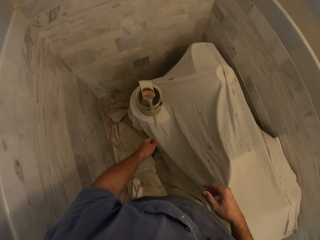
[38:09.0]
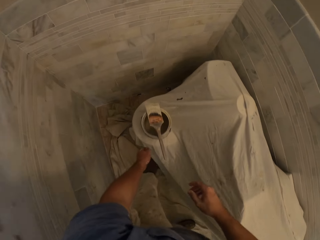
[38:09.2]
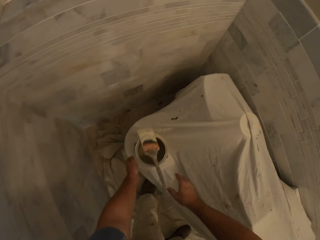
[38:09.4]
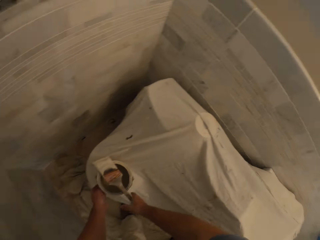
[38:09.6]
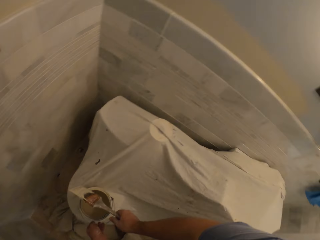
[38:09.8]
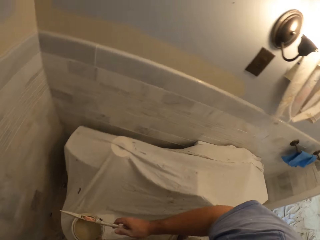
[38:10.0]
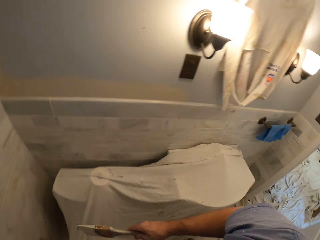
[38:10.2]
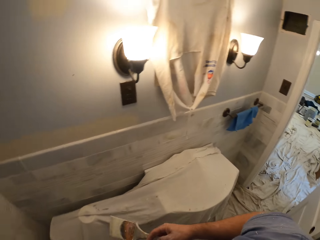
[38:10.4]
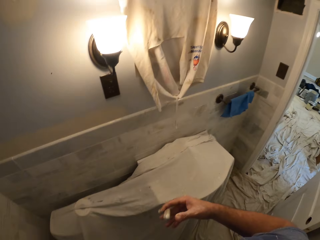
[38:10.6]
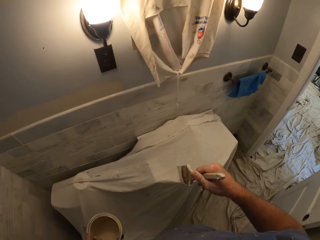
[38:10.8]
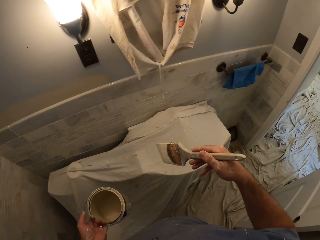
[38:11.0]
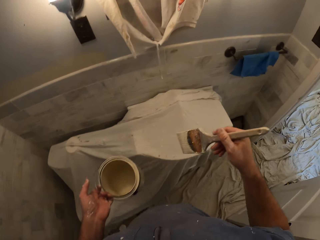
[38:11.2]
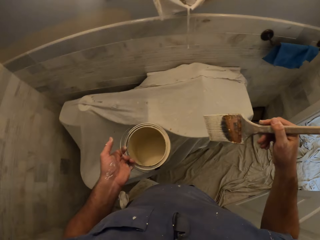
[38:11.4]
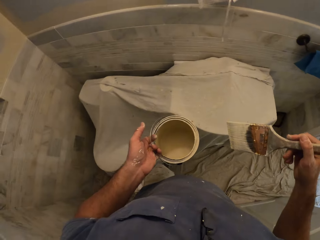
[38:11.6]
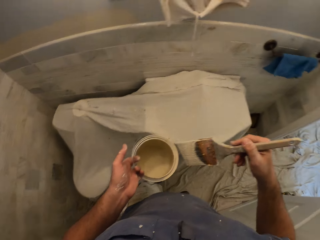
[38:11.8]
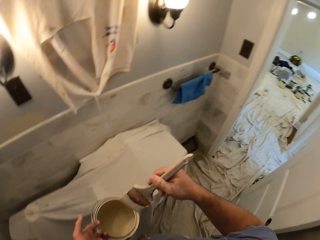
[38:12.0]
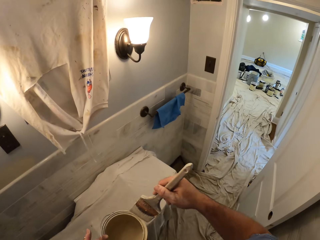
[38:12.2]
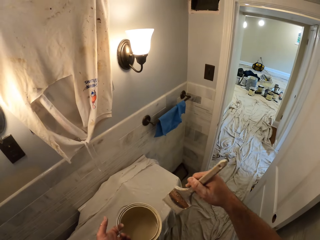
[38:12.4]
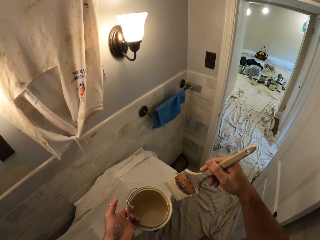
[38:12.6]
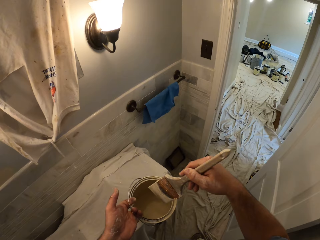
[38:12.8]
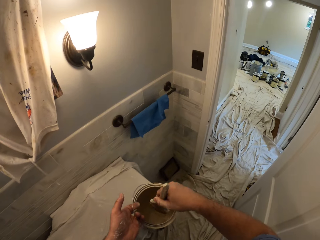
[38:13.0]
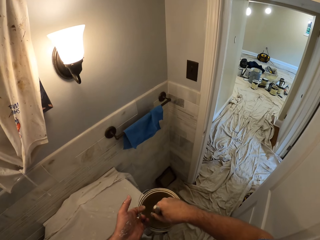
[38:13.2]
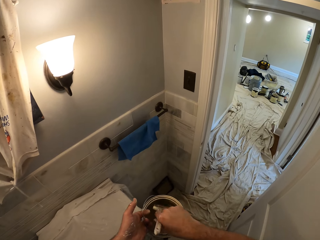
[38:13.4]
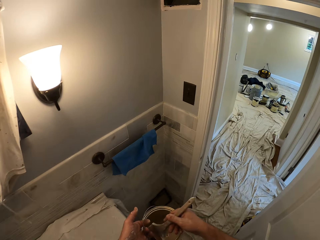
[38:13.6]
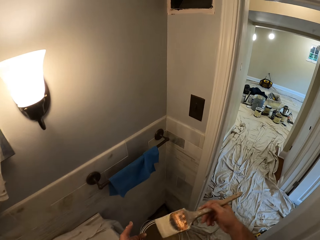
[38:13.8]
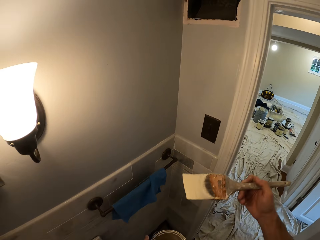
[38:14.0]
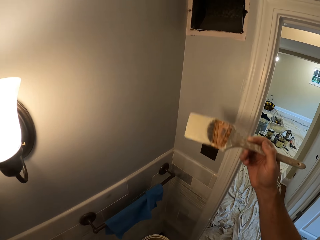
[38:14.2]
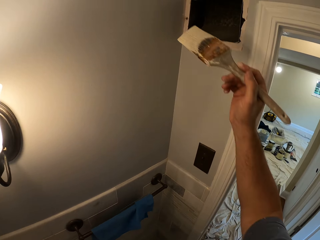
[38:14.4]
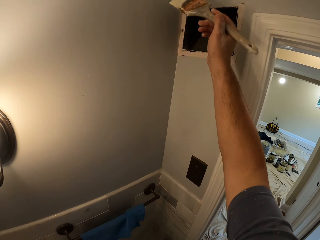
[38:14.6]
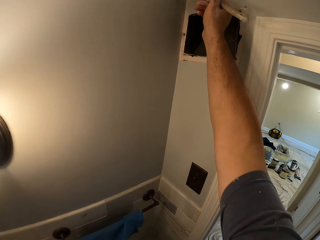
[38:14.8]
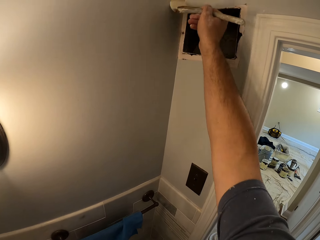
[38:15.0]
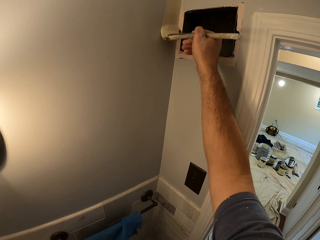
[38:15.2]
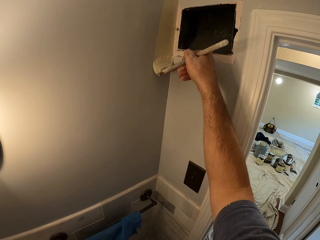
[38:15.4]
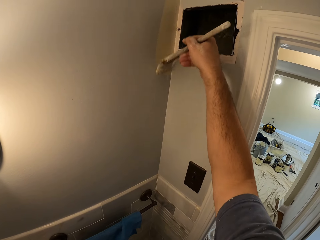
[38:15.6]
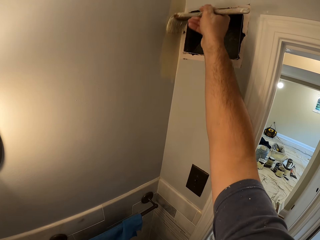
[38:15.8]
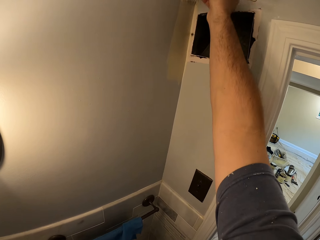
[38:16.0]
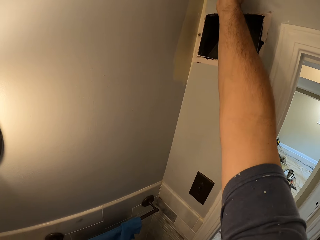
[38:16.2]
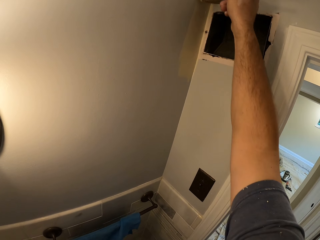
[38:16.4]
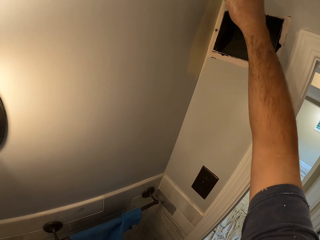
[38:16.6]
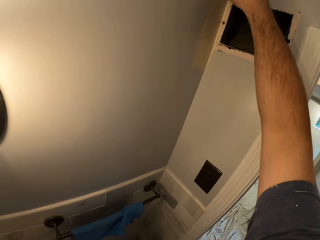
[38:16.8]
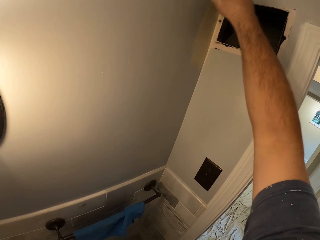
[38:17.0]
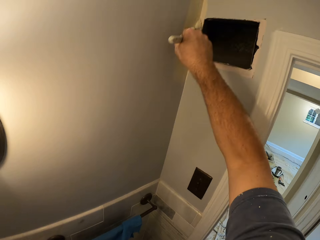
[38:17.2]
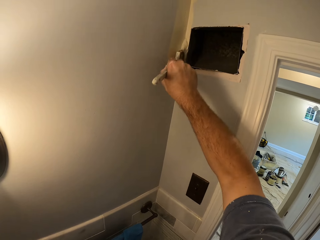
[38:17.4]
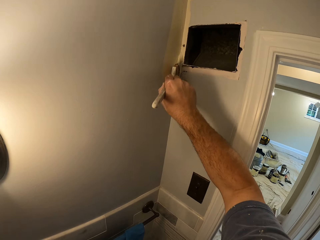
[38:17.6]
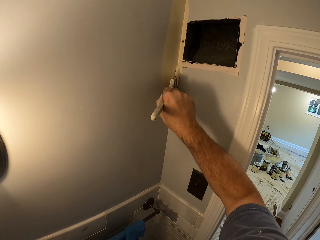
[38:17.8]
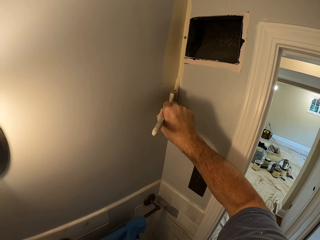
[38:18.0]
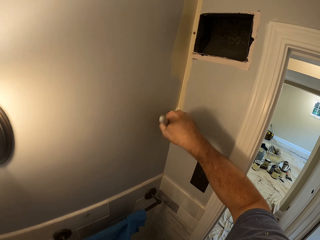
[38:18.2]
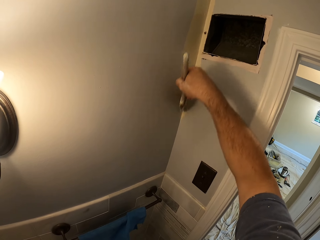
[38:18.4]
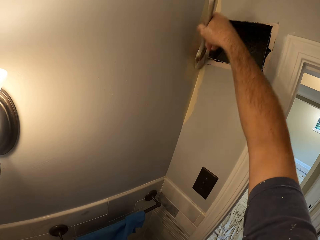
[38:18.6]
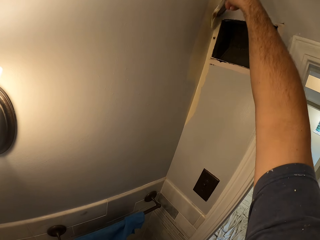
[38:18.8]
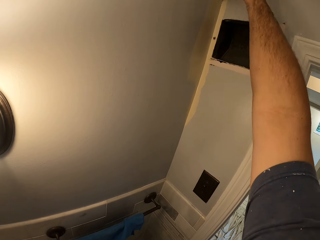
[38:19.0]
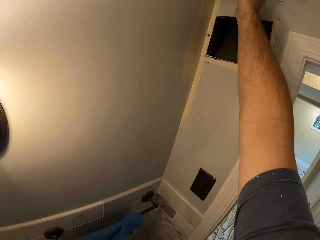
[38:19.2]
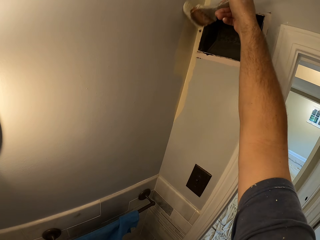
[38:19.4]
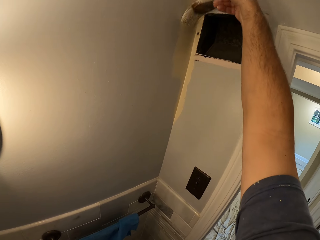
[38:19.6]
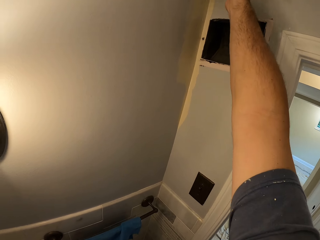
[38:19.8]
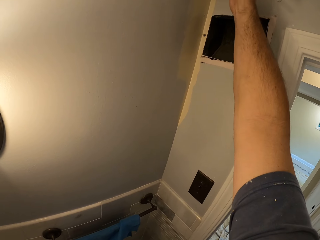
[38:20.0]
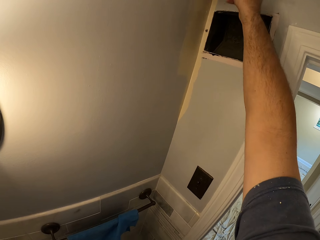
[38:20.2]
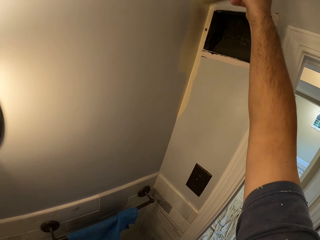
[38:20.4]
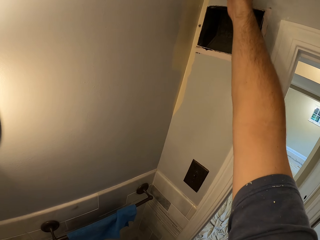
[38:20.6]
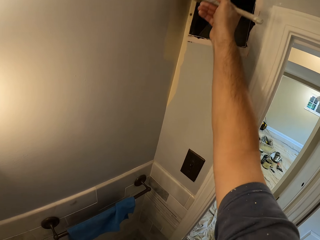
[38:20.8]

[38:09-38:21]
The camera wearer picks up the paint brush with his right hand. He picks up the paint can. He touches the paint can with his left hand. He carries the paint can with his left hand. He dips the paint brush in the paint can. He paints the wall with the paint brush in his right hand.

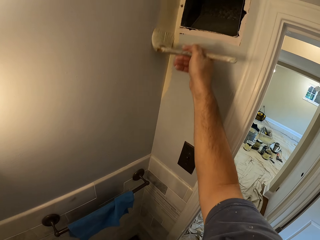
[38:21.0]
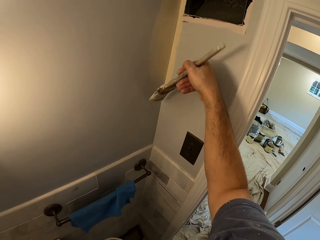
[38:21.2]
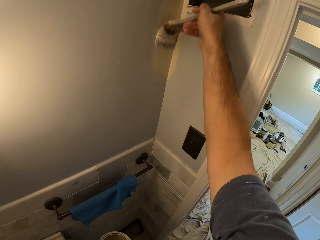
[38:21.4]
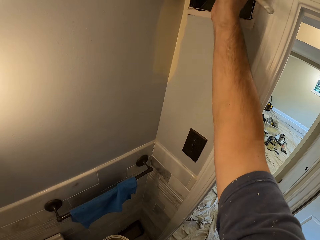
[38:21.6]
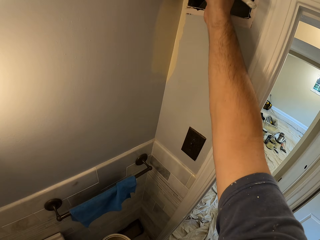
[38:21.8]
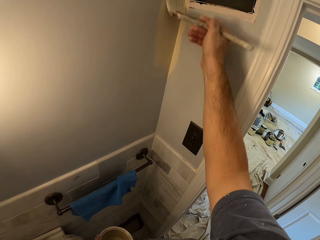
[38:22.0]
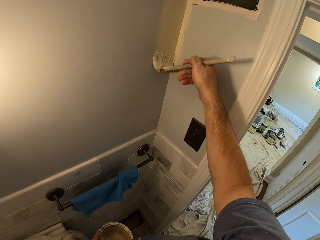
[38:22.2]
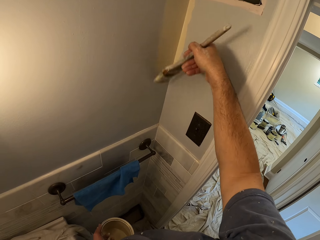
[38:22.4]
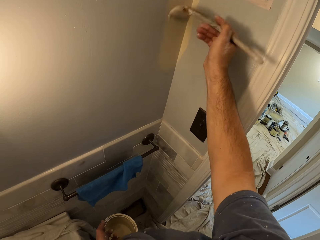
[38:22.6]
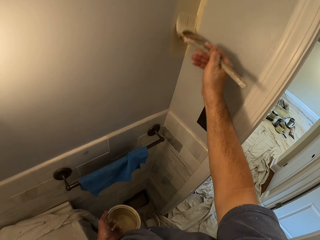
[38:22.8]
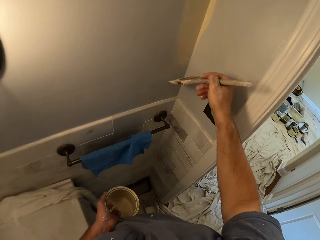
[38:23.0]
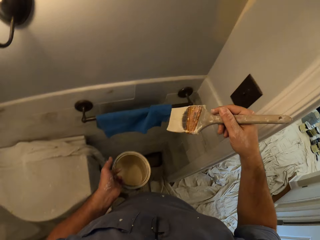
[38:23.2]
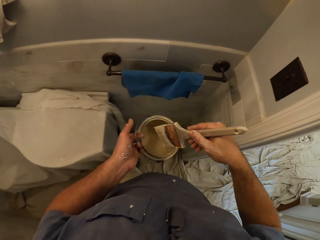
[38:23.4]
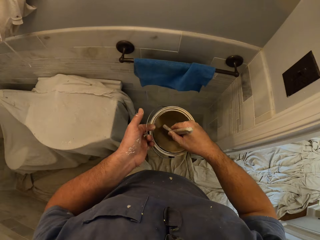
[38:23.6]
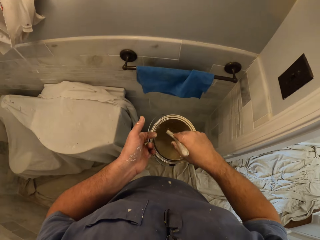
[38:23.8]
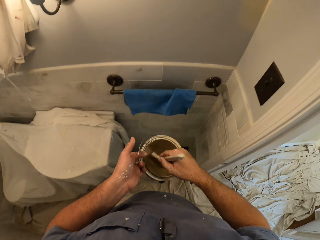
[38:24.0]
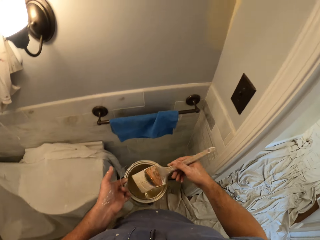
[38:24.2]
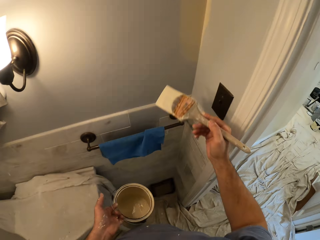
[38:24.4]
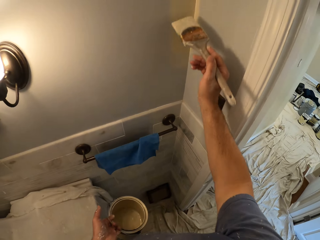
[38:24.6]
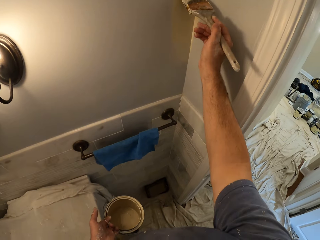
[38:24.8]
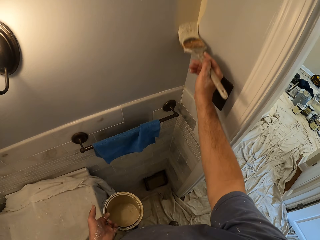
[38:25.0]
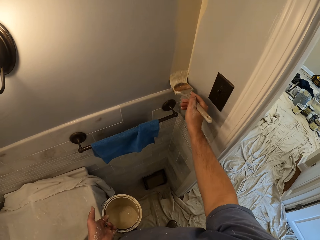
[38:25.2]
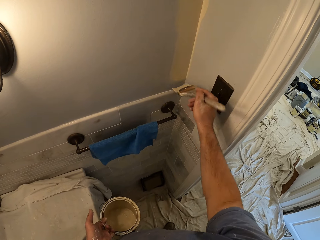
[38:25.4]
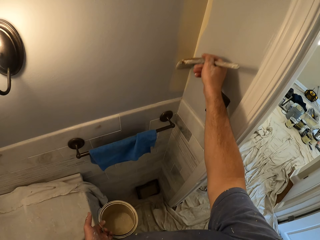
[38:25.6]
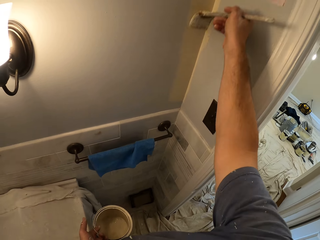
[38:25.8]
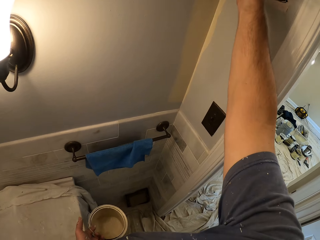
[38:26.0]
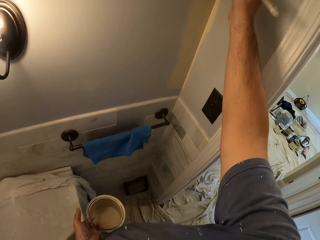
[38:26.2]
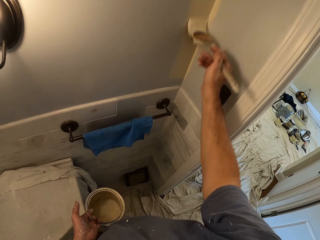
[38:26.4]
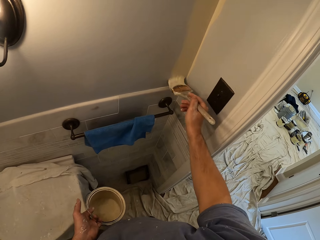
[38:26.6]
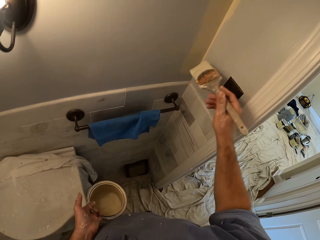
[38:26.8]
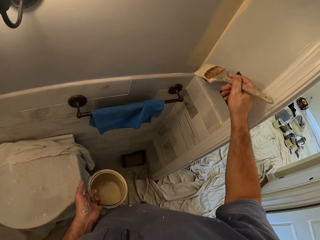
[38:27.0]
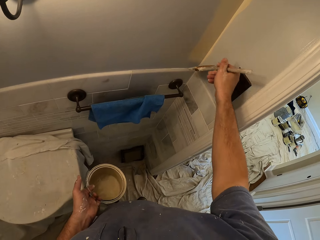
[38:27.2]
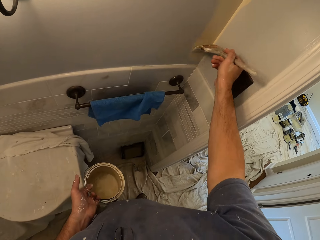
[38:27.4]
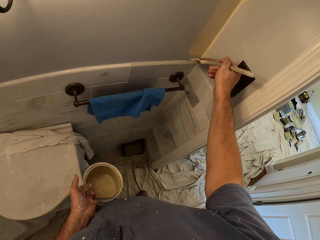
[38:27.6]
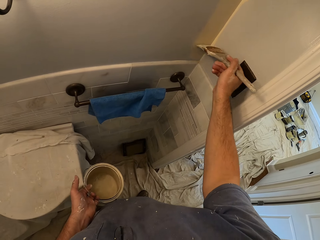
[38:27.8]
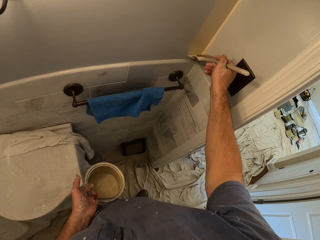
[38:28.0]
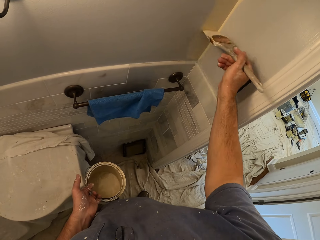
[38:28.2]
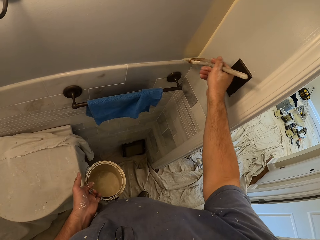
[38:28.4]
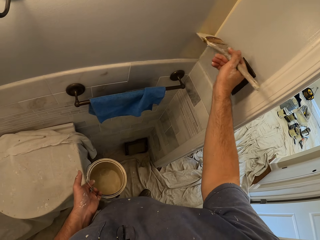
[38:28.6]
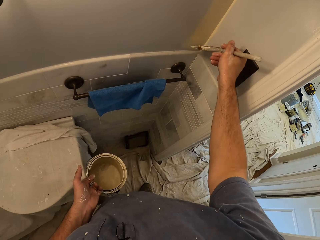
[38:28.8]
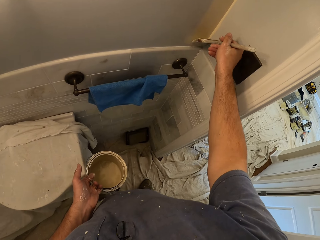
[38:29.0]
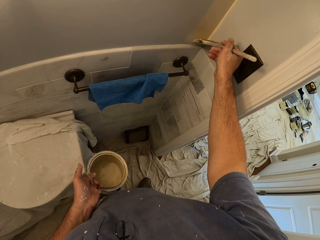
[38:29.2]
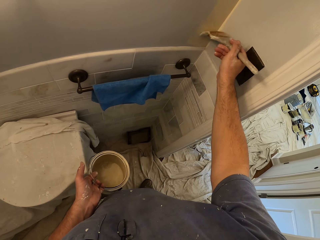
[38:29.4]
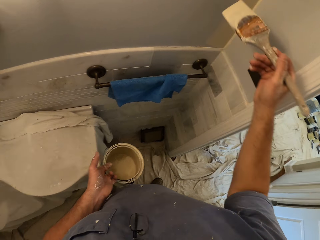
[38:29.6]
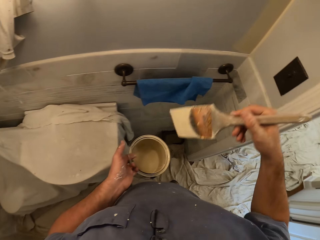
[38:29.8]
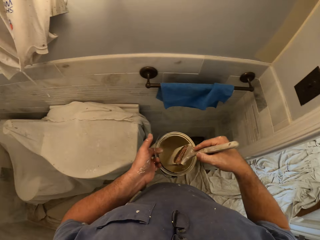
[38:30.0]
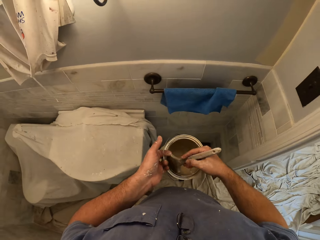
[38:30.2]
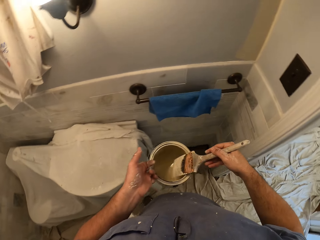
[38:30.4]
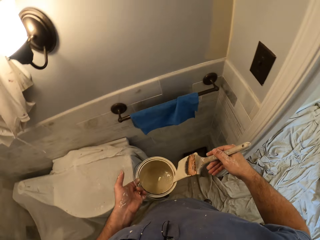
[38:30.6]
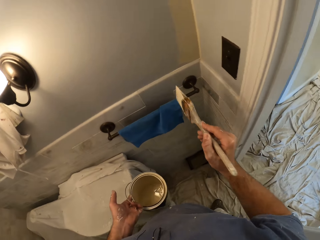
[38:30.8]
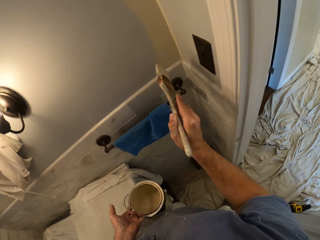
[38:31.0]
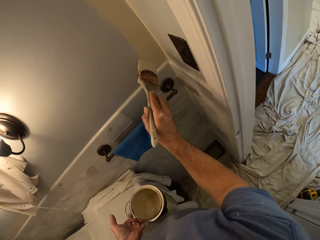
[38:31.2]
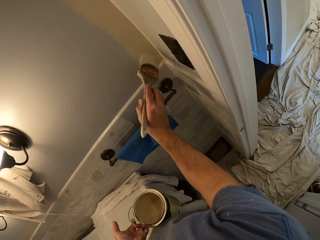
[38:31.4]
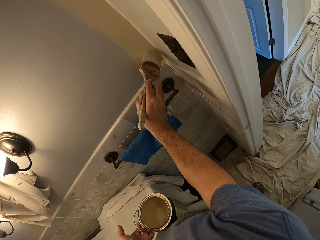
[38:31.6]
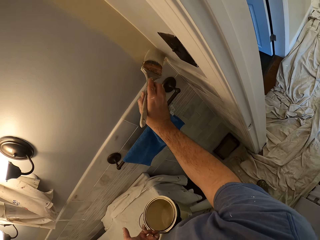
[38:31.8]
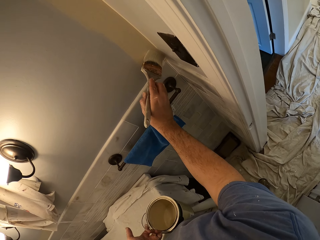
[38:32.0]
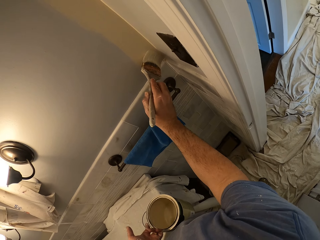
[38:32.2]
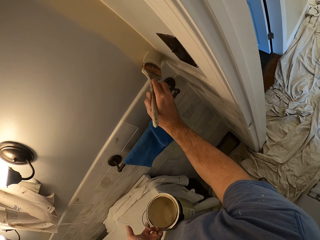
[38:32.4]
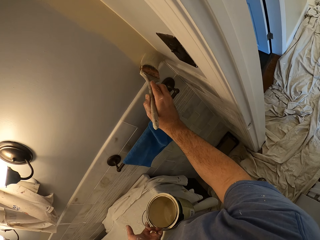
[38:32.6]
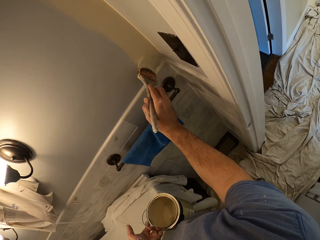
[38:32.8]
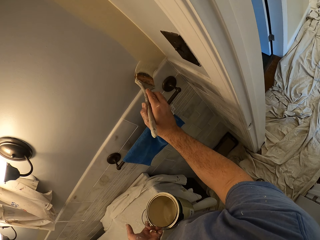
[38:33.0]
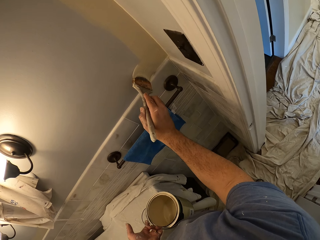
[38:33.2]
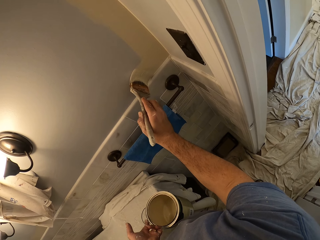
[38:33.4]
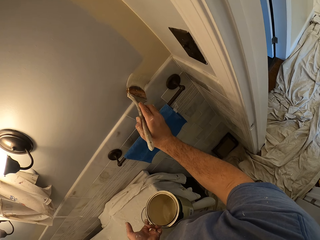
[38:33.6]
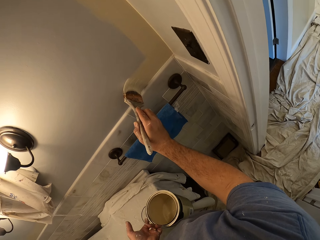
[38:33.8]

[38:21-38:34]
The camera wearer dips the paint brush in the paint can. He paints the wall with the paint brush in his right hand. He dips the paint brush in the paint can. He paints the wall with the paint brush in his right hand.
